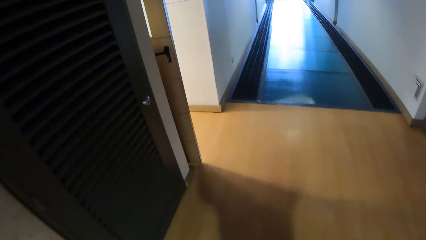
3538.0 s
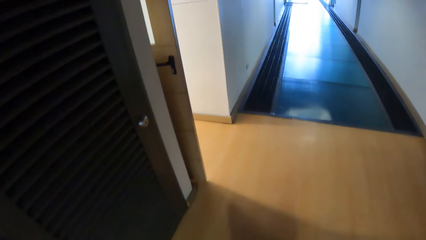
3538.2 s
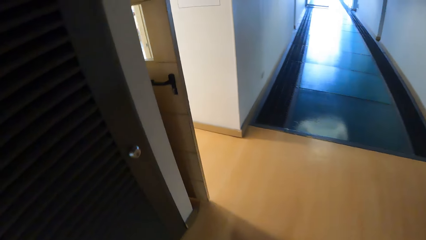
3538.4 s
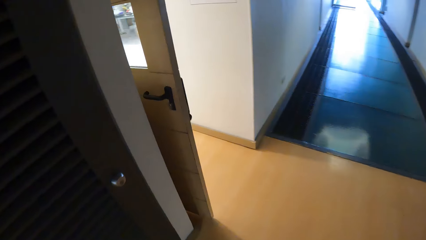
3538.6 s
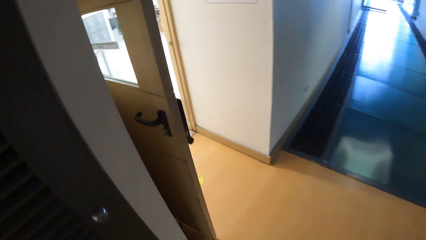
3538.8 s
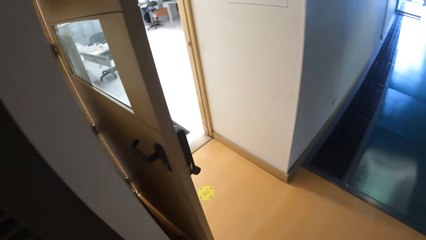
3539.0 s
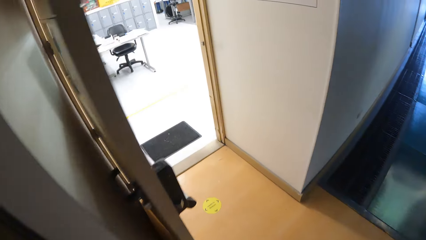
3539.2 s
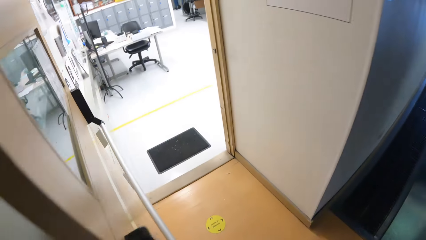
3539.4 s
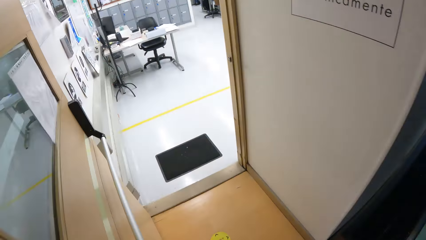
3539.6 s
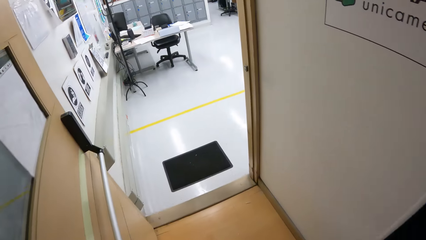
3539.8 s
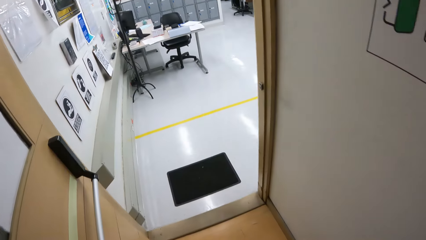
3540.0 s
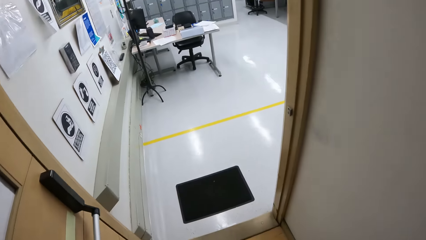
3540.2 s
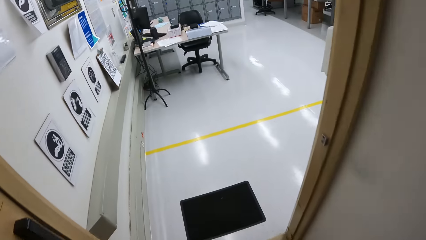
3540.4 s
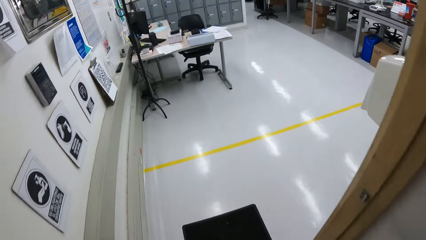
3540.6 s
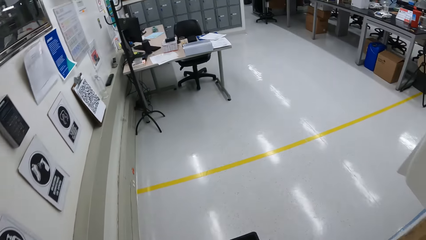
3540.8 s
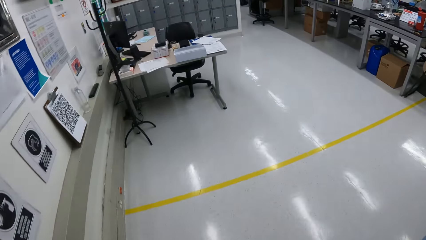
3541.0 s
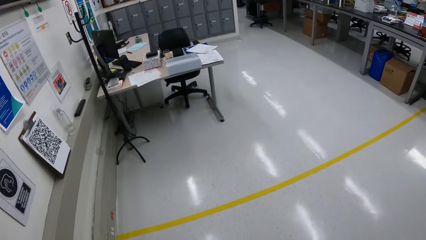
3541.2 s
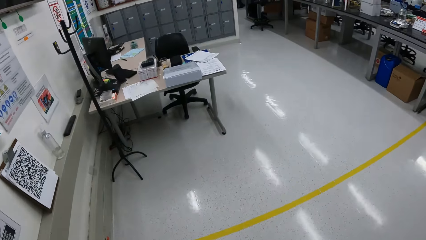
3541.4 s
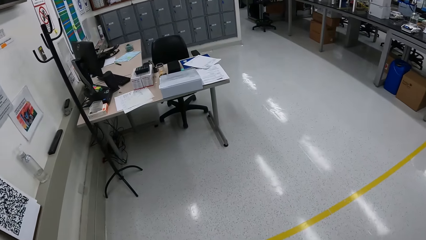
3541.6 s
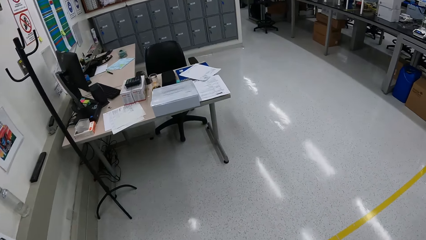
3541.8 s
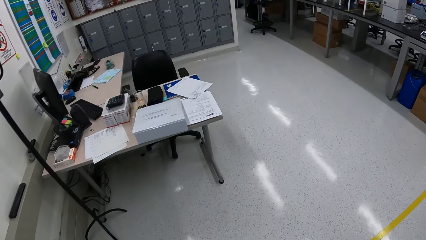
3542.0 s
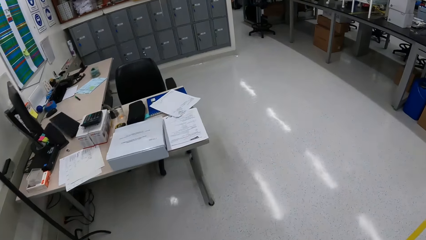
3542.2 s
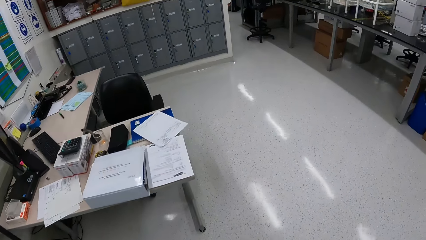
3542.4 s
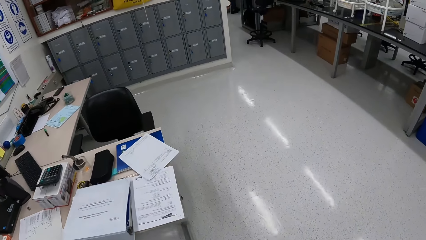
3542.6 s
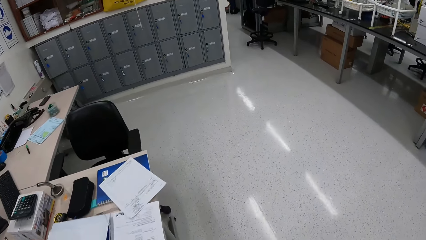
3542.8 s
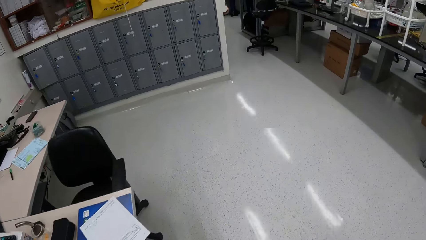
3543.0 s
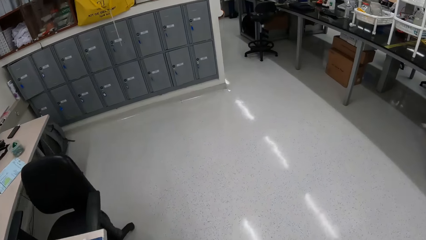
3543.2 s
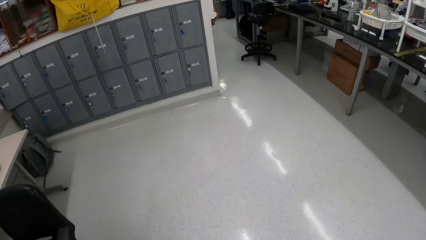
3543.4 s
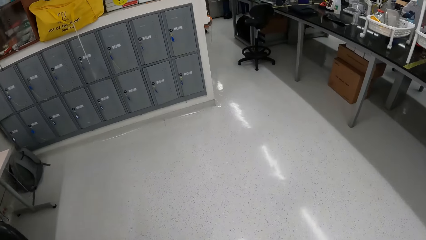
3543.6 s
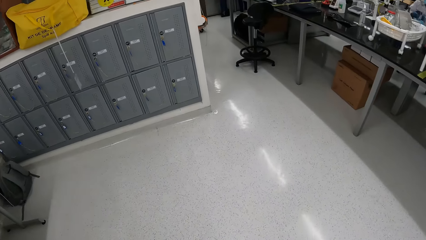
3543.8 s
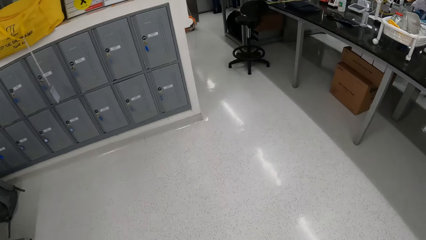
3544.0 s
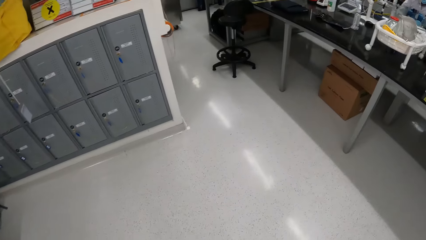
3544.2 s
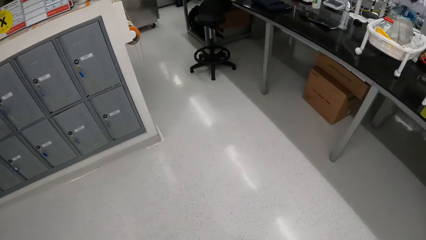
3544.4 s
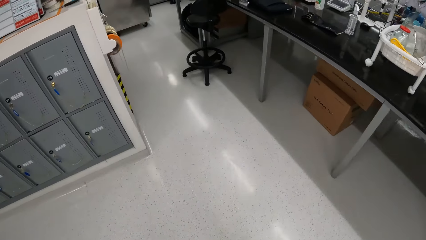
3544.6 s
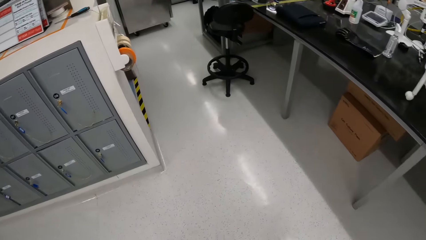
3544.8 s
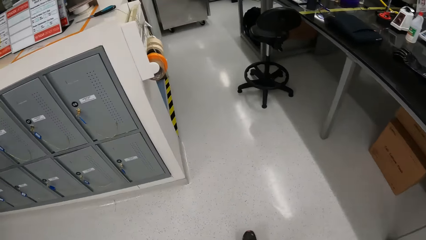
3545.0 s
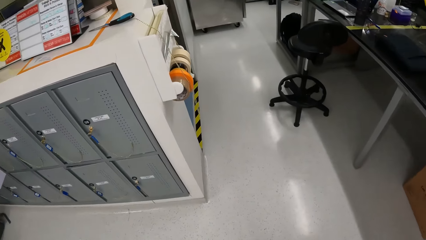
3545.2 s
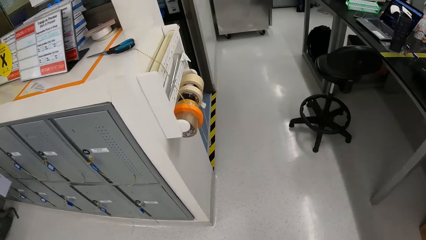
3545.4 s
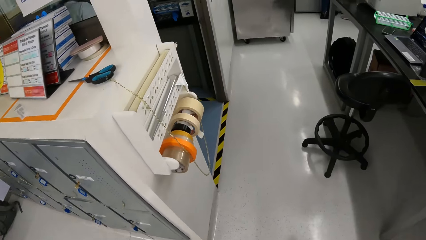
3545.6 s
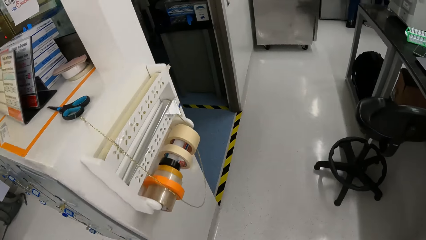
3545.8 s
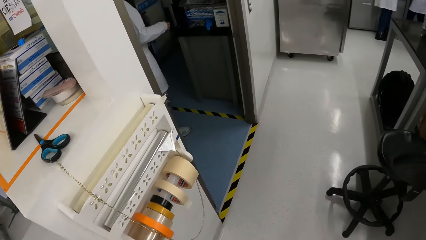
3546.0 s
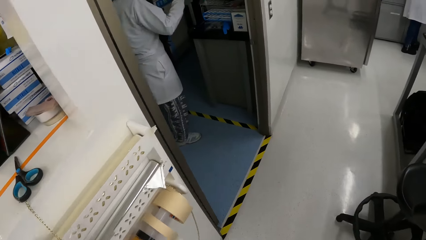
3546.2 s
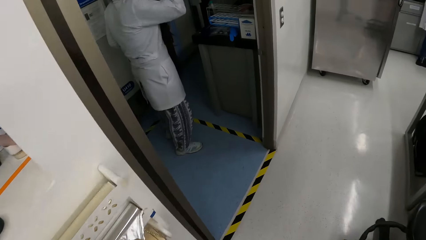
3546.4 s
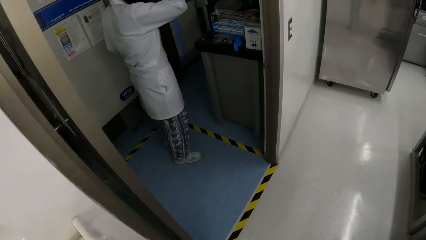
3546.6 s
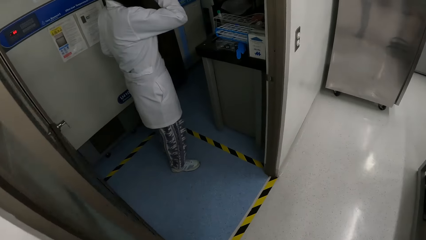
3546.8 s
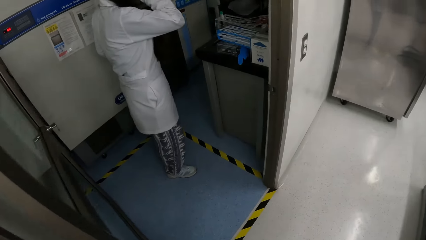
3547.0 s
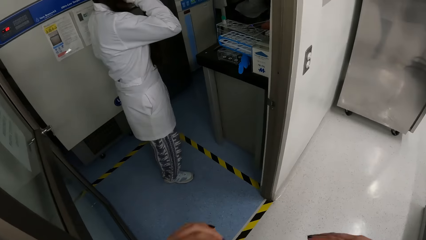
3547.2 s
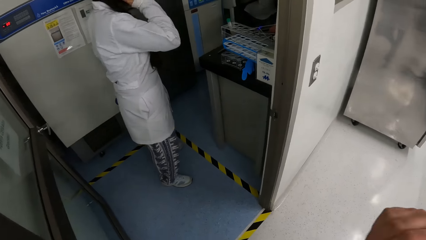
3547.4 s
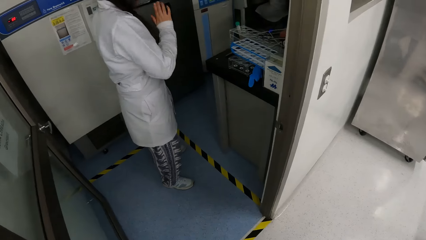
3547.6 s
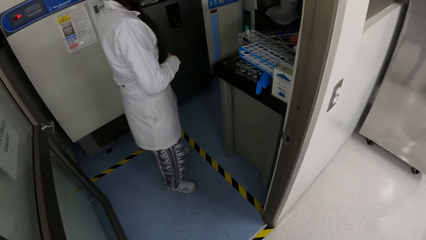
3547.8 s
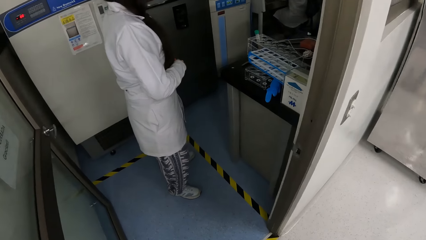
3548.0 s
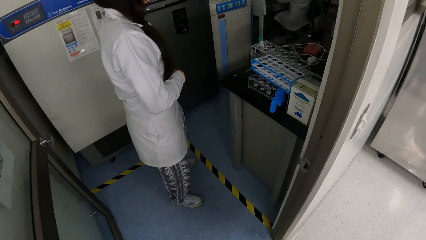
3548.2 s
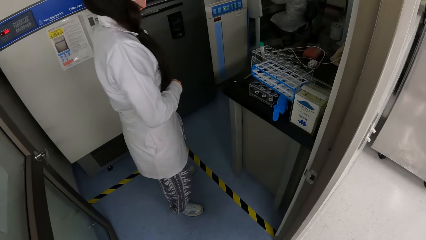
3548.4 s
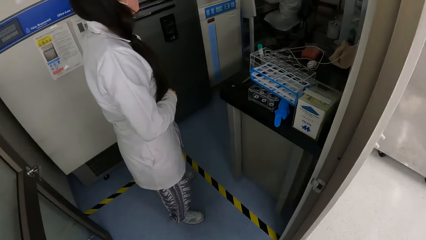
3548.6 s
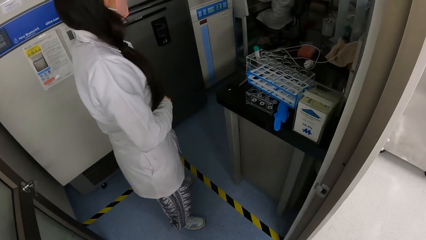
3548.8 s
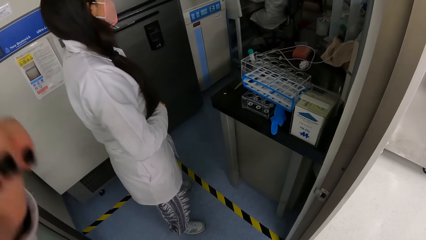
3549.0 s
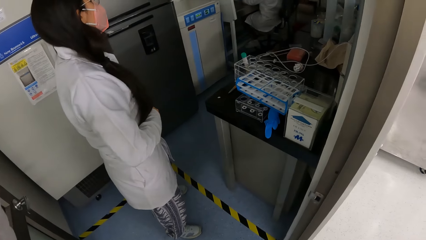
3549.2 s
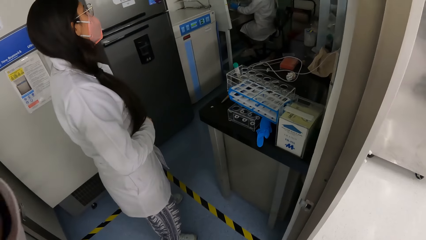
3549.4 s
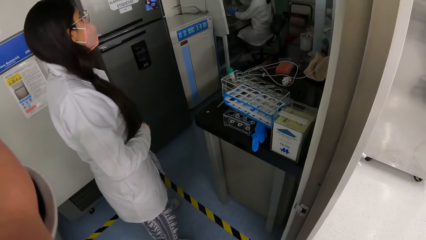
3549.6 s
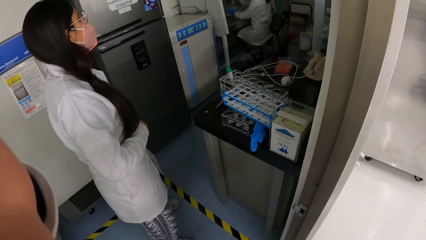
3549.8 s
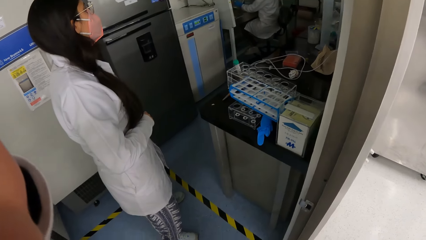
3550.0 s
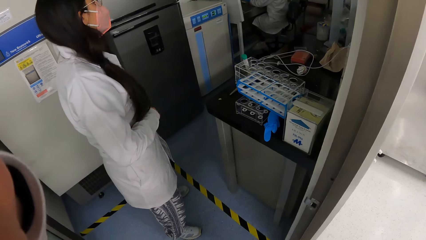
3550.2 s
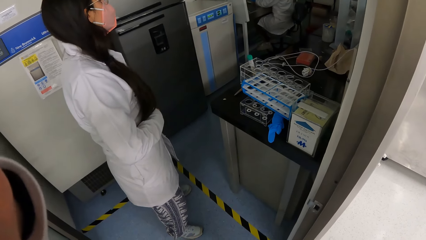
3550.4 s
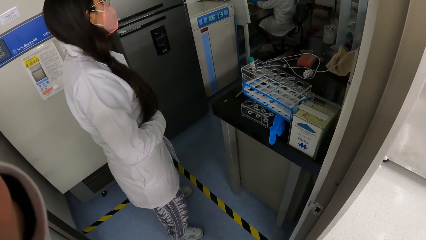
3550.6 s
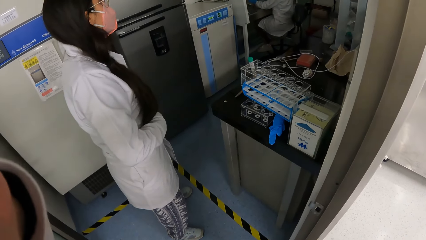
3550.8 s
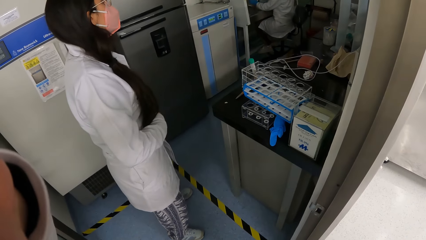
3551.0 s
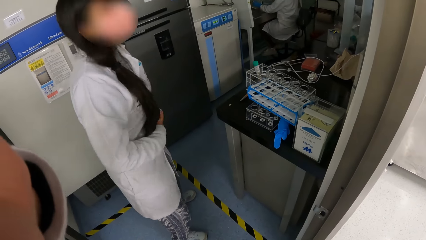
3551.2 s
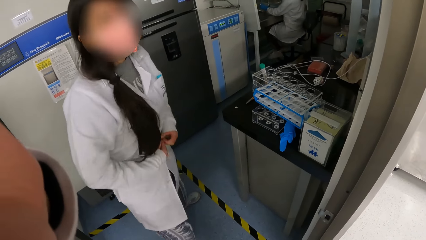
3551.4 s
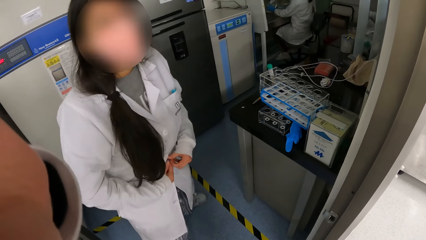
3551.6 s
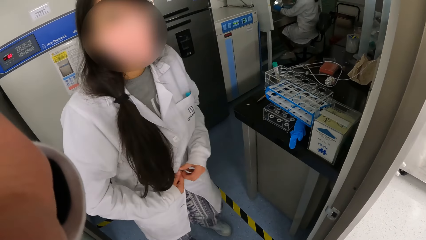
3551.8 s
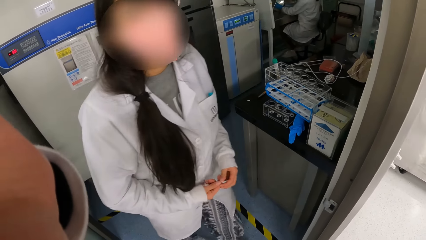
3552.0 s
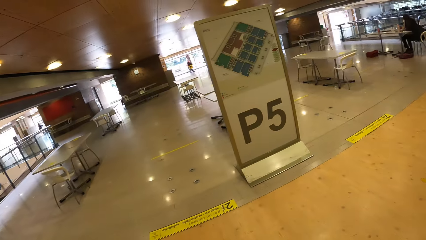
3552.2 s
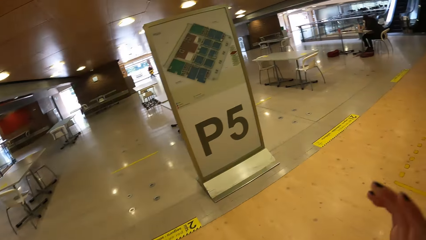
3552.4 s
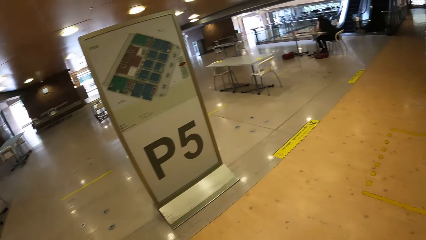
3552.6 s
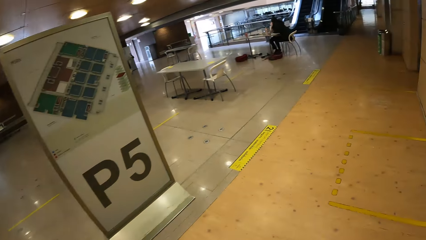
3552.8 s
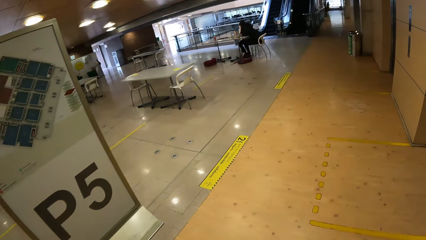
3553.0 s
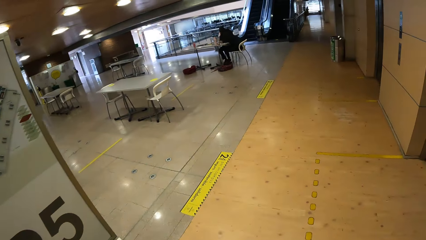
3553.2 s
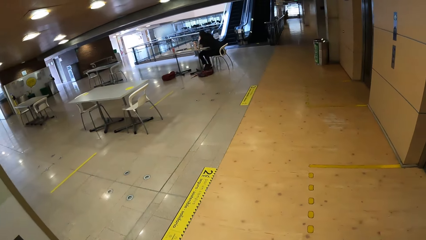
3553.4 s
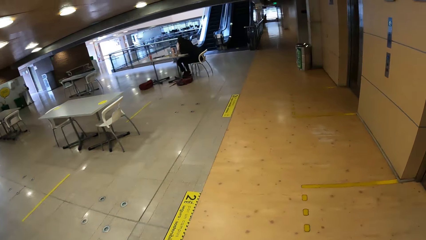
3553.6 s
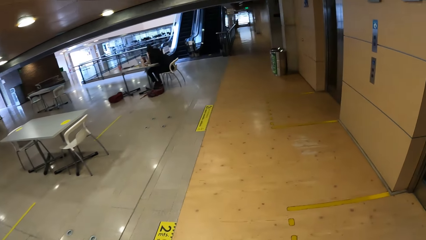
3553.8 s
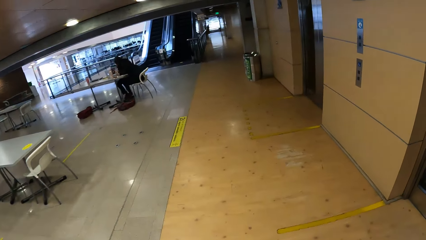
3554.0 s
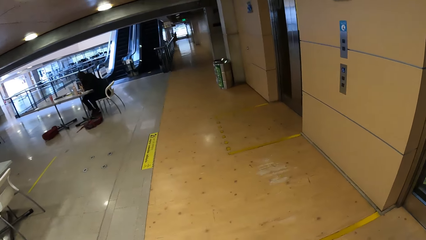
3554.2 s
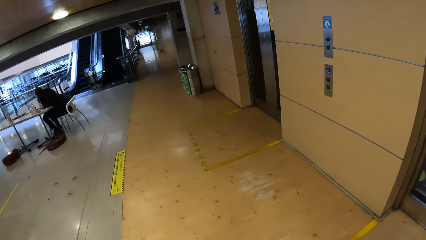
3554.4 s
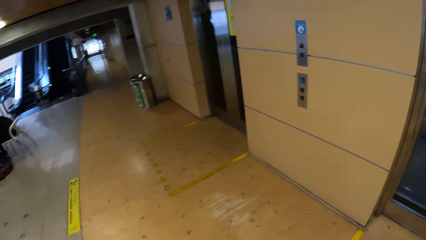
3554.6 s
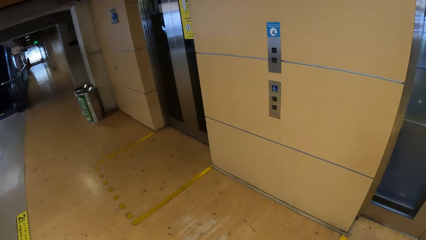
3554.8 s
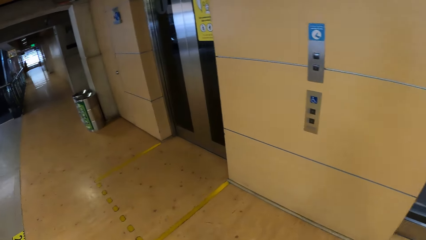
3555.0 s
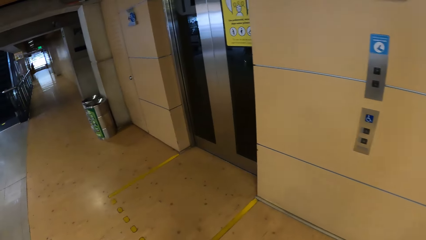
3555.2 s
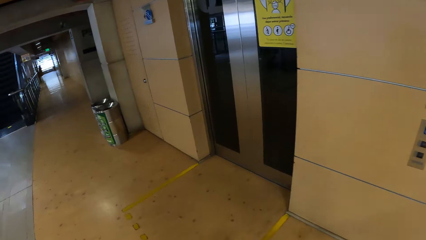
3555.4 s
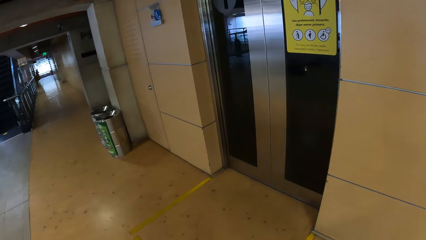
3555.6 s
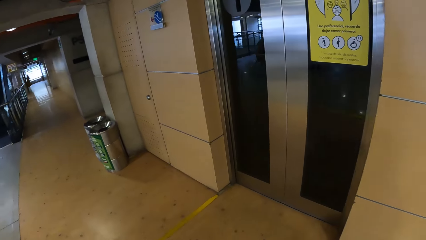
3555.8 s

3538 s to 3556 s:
The camera wearer walks into an office. A woman raises her right hand. The camera wearer raises her left hand. She touches something and enters the laboratory. The woman interacts with the camera wearer. The woman fixes a button on a lab coat on her body with both hands. The camera wearer walks along a hallway in the building.
